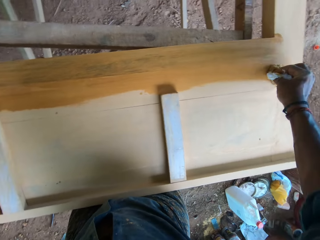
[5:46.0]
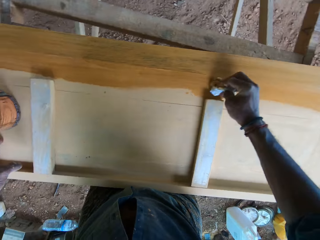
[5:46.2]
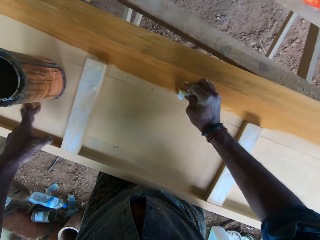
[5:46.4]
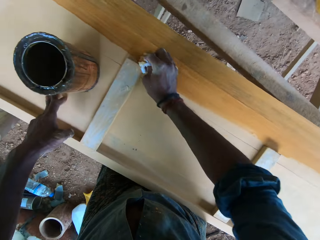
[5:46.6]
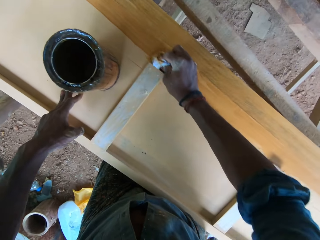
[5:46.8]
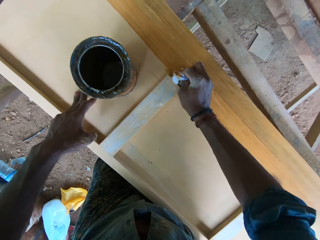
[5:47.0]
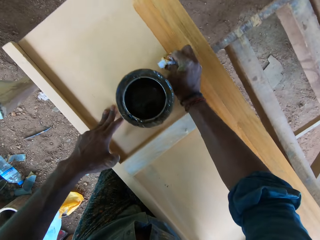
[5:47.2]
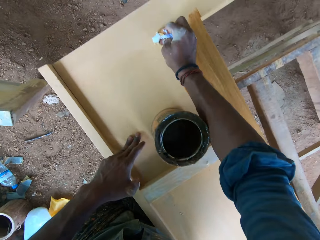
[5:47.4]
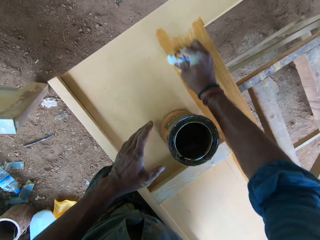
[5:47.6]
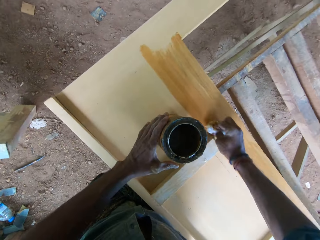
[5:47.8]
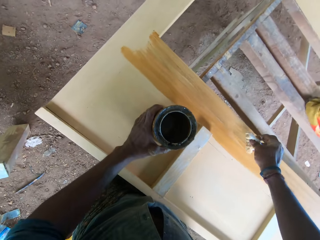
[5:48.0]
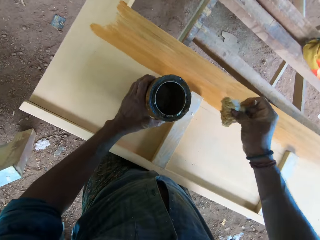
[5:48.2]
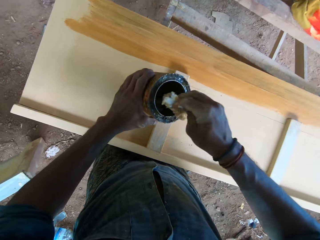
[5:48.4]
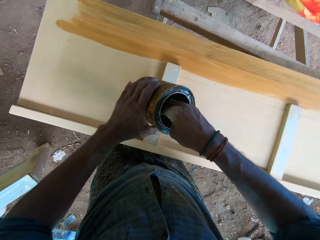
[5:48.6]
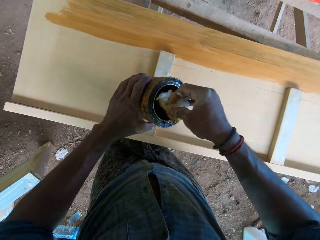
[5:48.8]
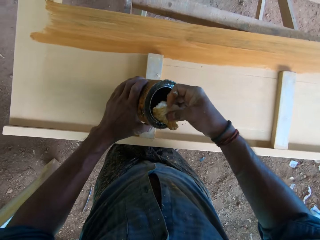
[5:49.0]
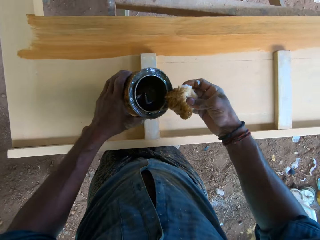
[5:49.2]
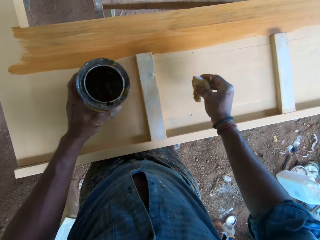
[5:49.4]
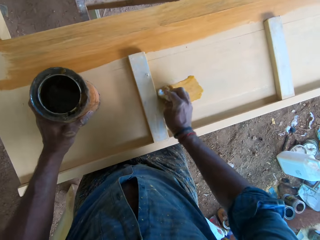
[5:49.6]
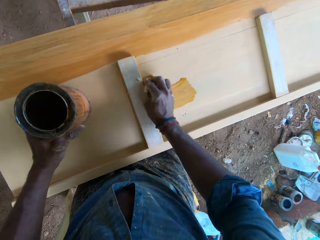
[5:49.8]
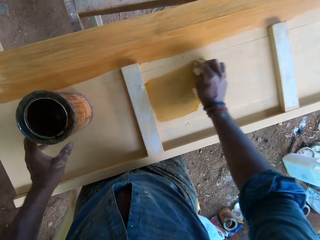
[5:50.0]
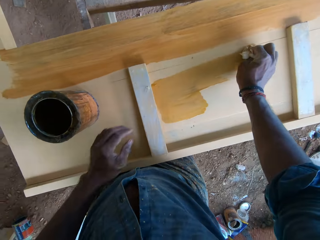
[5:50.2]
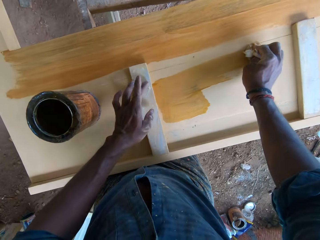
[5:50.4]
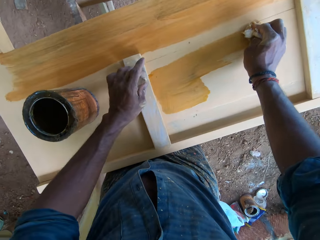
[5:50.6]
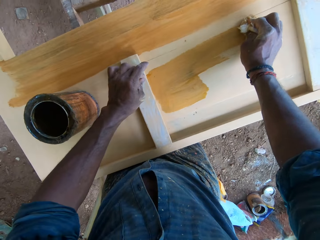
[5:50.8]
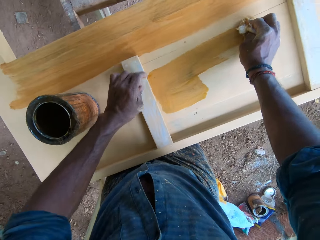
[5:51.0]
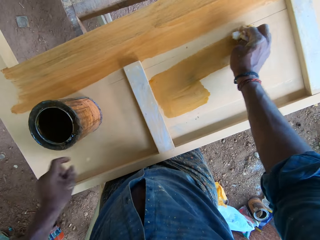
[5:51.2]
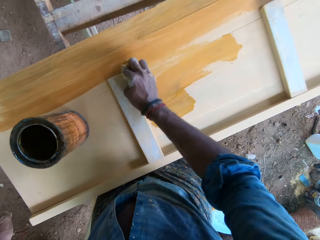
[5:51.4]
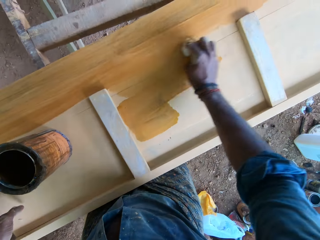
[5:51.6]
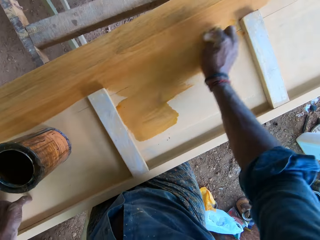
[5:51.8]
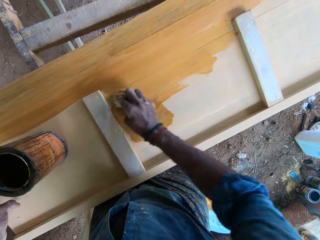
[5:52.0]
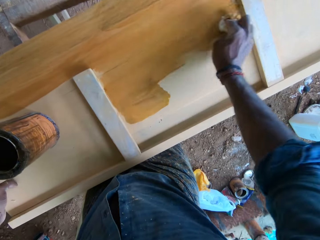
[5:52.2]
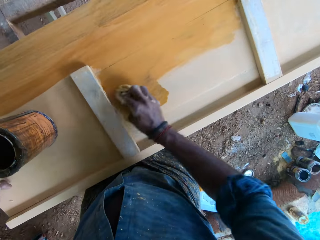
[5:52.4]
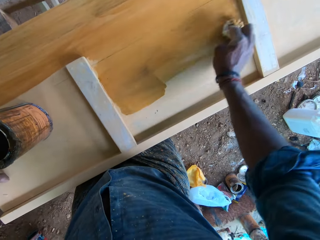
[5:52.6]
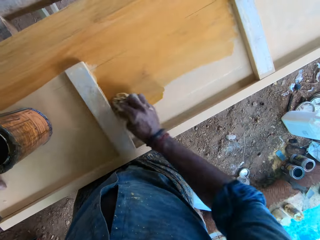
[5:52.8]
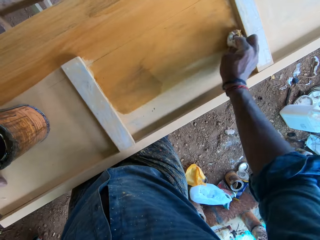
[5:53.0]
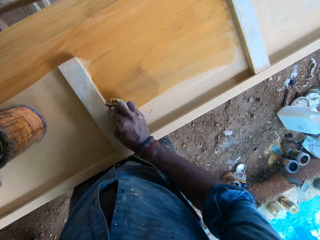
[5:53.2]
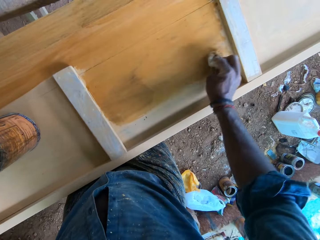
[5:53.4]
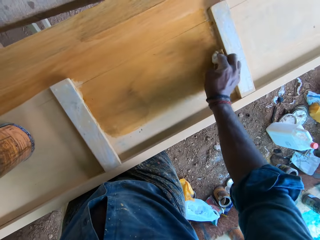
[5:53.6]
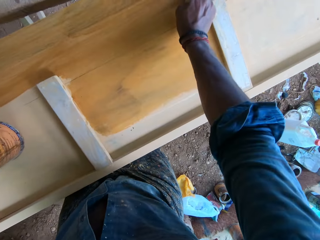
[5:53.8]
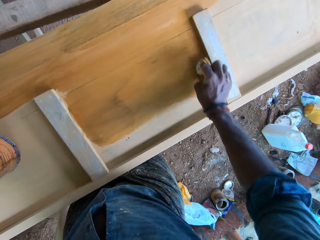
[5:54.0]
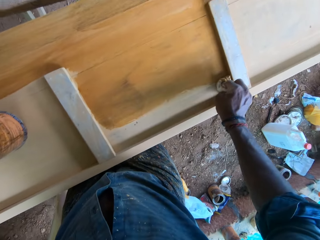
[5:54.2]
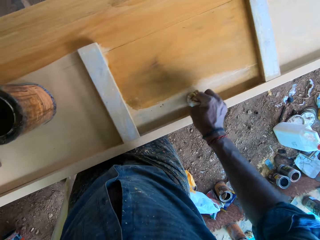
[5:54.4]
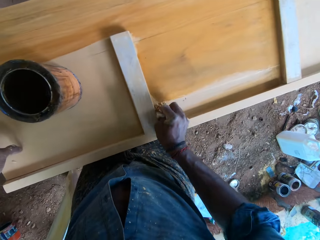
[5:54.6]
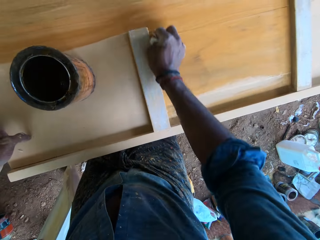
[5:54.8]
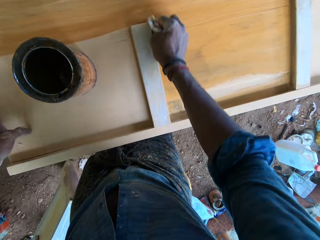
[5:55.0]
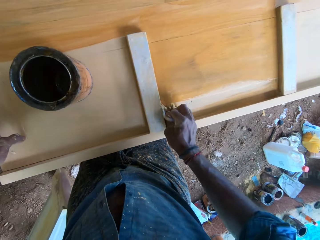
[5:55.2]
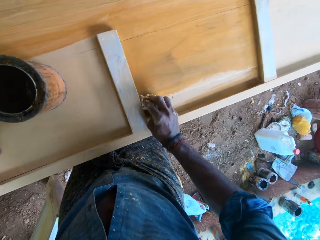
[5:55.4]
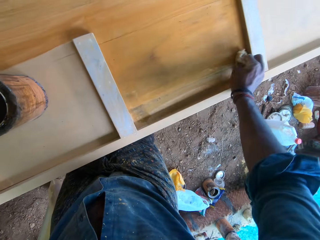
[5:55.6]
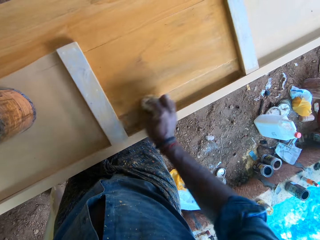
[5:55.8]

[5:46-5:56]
The camera wearer picks the container from the board with his left hand. He takes paint from the container with the wool in his right hand. He drops the container on the board with his left hand. He paints the board with the wool in his right hand. He removes dirt from the board with his left hand. He places his hand on the wood and applies paint on the wood.

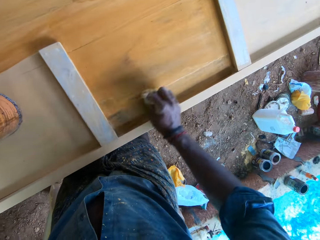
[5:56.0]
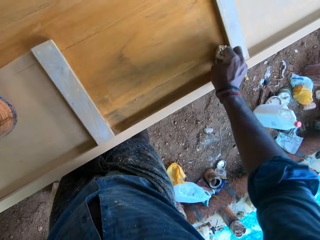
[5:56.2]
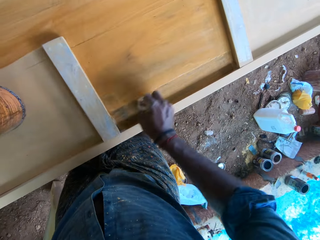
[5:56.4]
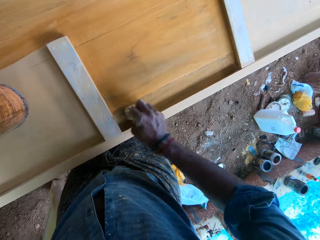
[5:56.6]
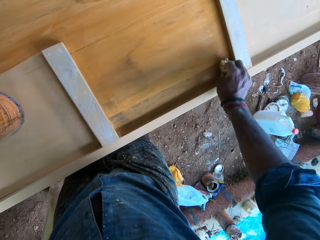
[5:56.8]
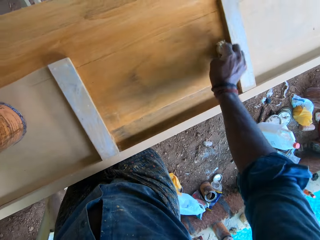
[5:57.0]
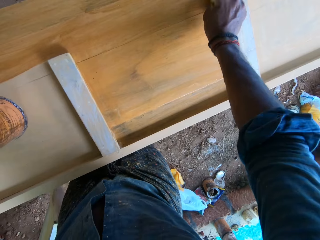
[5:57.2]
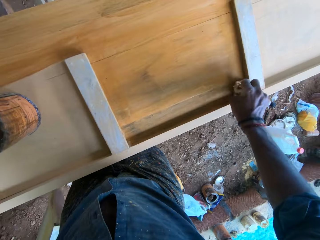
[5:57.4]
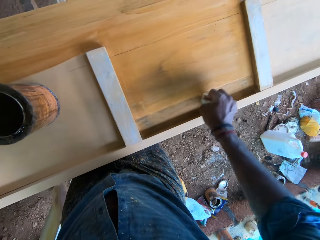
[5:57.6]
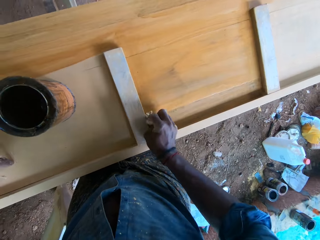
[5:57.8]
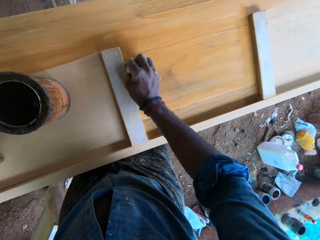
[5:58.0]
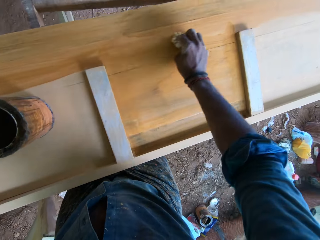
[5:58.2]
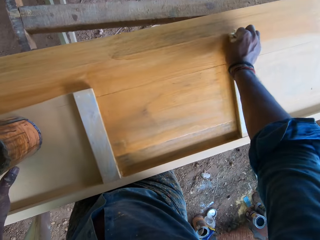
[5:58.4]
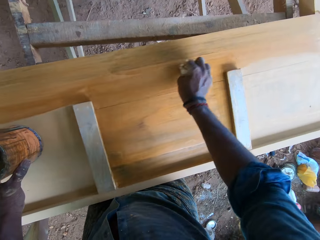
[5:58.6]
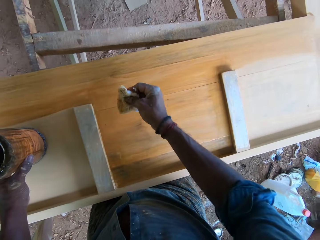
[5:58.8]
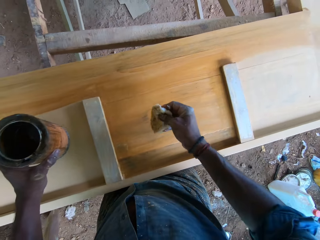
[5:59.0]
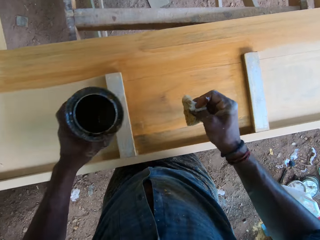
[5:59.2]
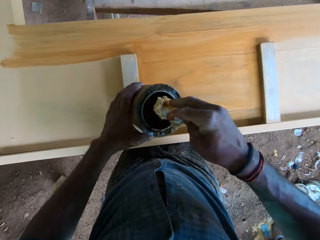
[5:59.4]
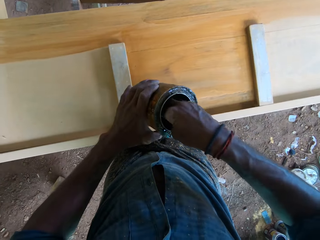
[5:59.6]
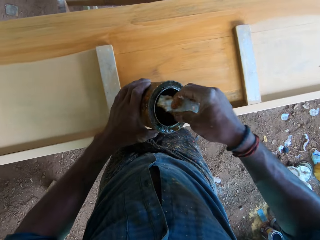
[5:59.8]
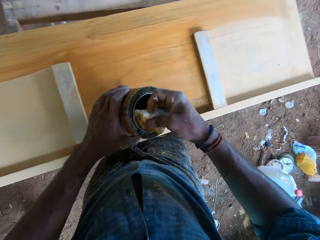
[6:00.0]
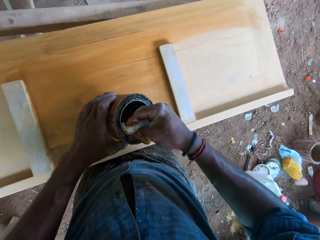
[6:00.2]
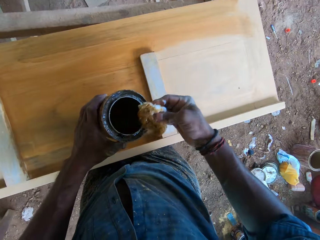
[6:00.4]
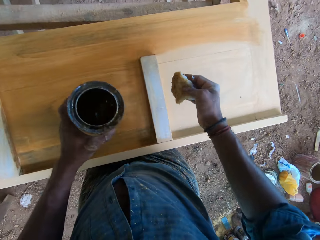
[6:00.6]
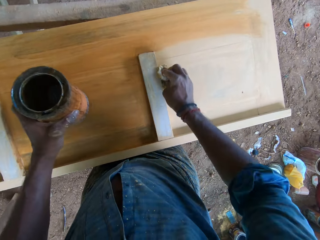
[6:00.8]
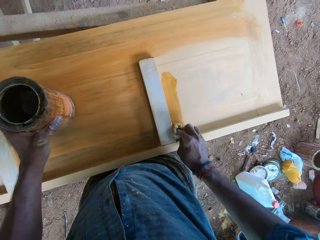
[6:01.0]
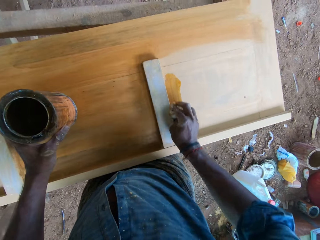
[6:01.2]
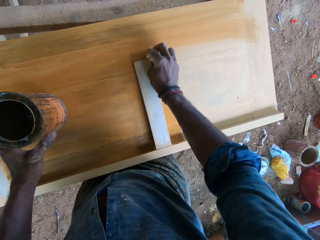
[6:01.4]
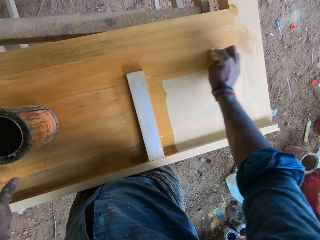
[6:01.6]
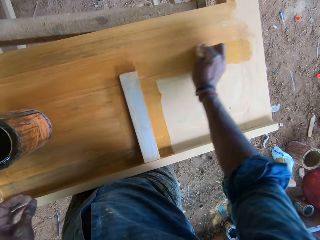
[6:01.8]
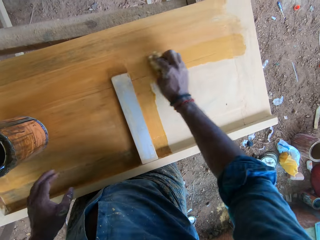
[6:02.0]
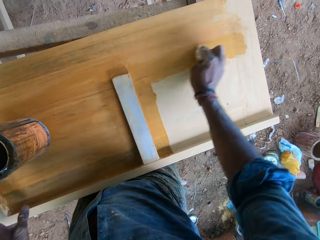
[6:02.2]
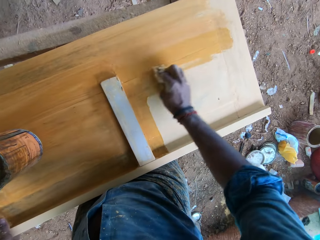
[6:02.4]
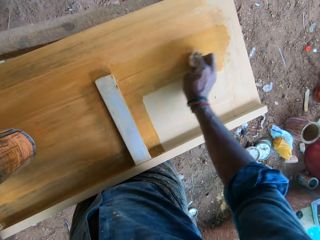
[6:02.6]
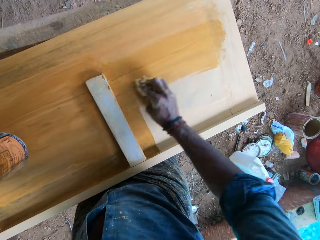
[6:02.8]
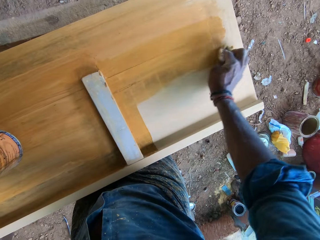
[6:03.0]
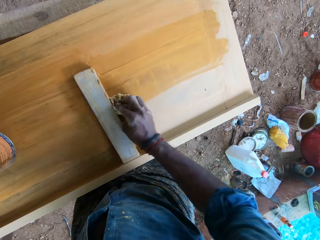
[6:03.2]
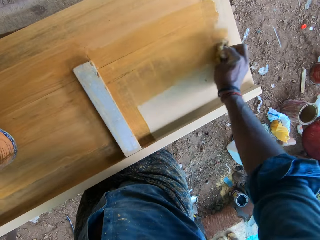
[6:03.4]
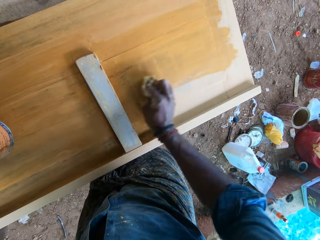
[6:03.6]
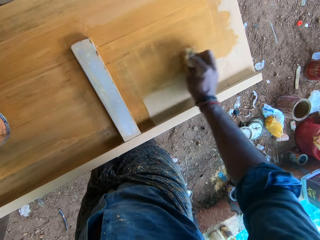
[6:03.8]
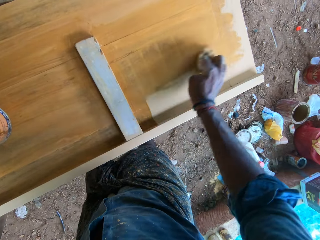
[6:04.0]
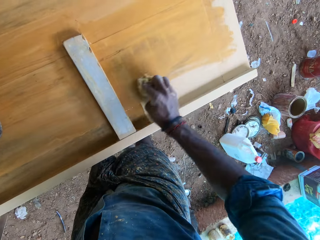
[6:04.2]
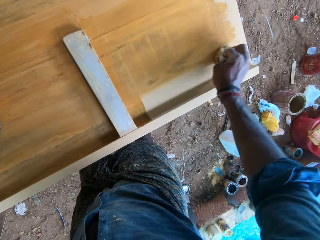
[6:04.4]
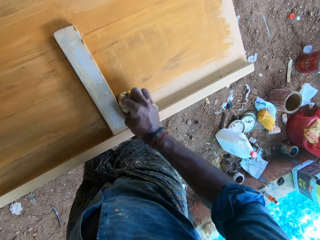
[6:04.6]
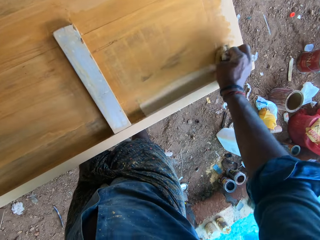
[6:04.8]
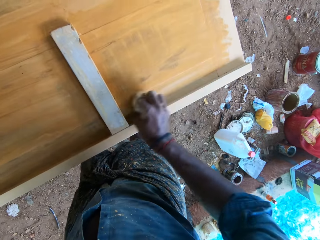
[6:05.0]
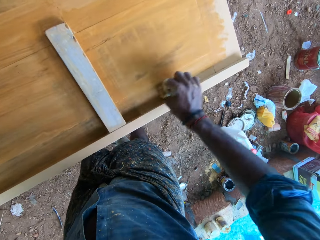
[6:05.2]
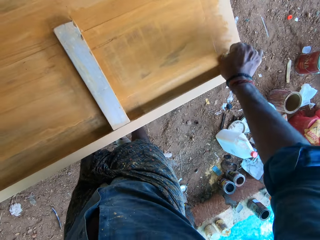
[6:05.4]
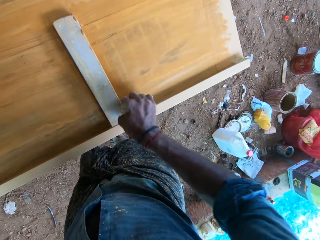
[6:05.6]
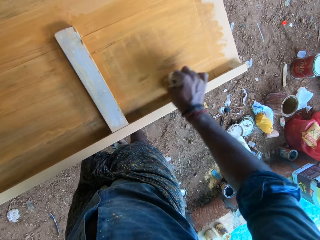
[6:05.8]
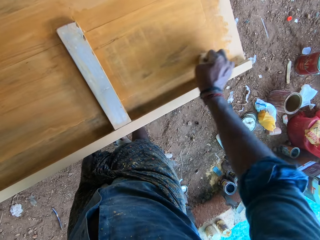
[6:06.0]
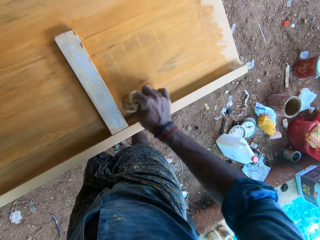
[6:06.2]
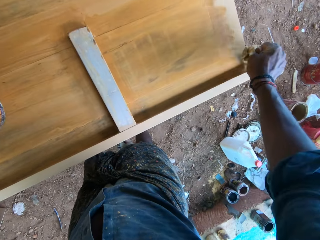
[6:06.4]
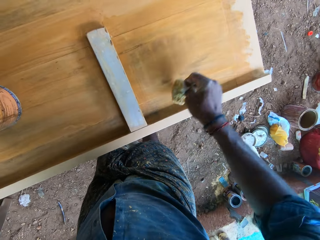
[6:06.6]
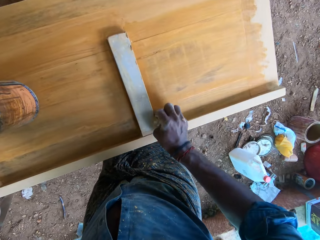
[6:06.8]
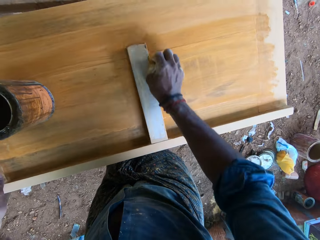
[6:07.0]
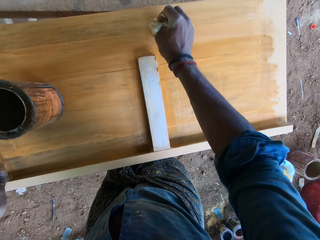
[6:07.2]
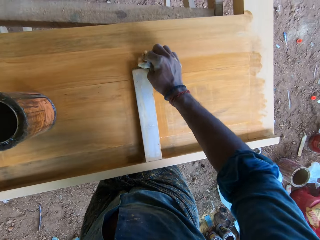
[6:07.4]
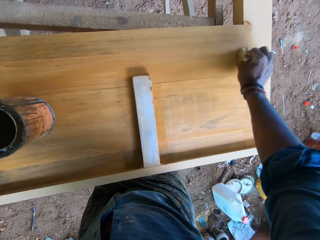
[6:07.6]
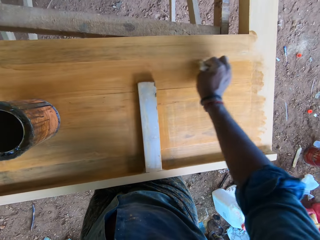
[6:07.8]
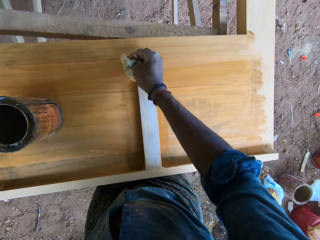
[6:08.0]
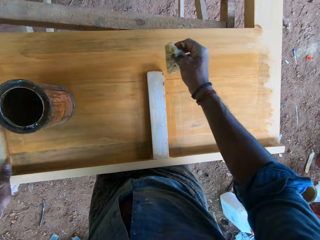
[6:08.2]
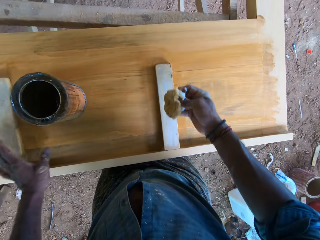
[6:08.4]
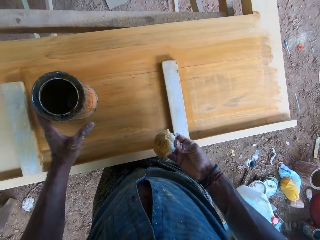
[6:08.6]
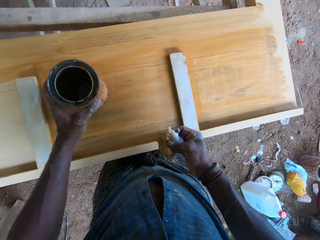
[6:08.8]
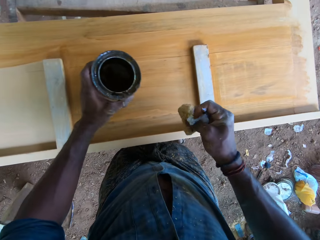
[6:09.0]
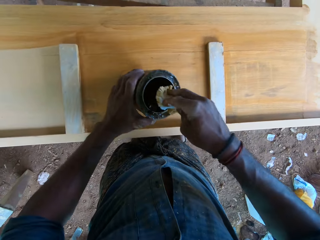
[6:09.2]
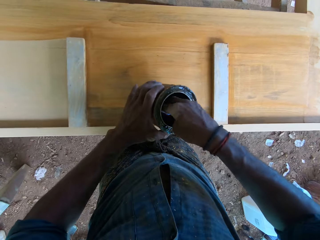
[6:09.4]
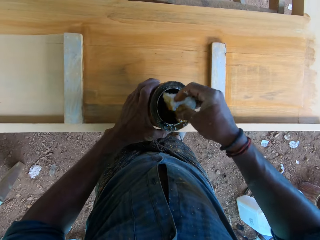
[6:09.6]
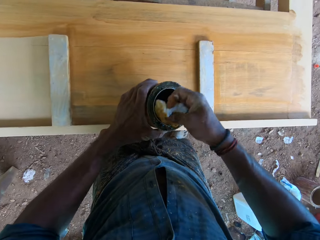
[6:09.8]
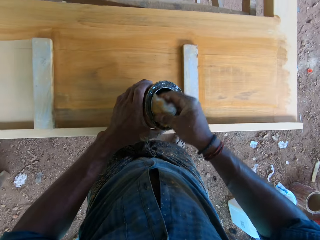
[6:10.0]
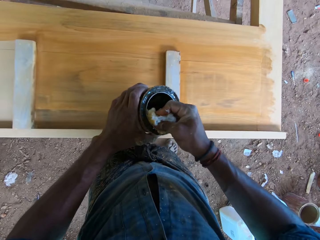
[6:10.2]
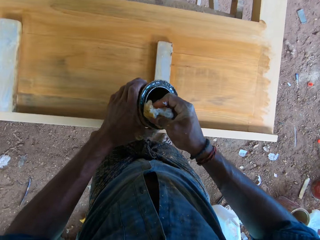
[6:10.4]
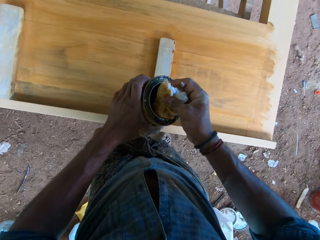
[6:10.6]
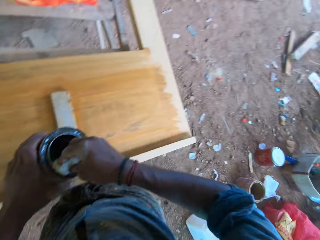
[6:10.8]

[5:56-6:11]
The camera wearer picks the container from the board with his left hand. He takes paint from the container with the wool in his right hand. He paints the board with the wool in his right hand. He drops the container on the board with his left hand. He applies paint on the wood. He picks the container from the board with his left hand. He takes paint from the container with the wool in his right hand.
